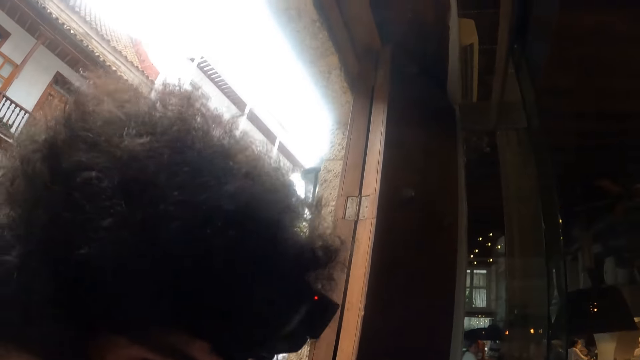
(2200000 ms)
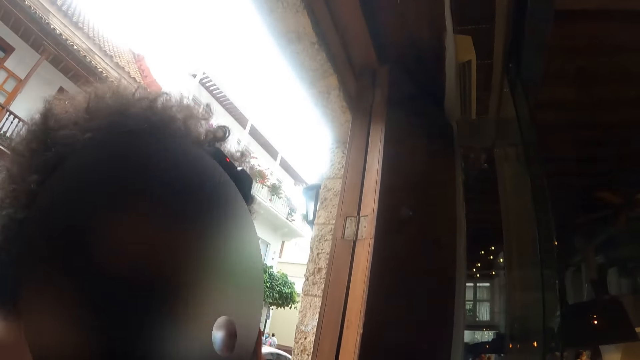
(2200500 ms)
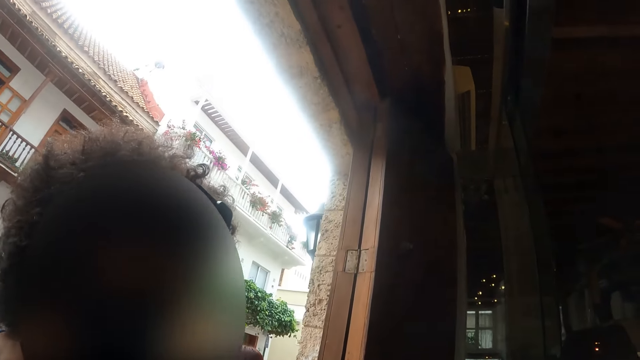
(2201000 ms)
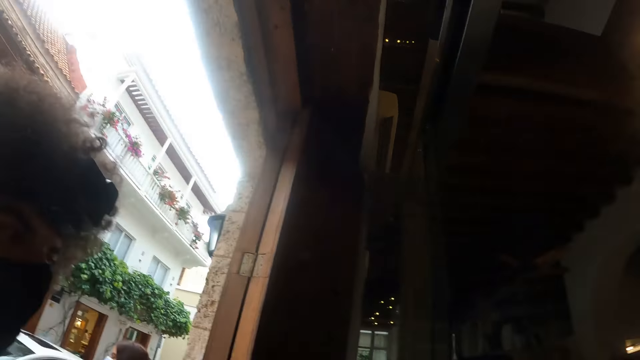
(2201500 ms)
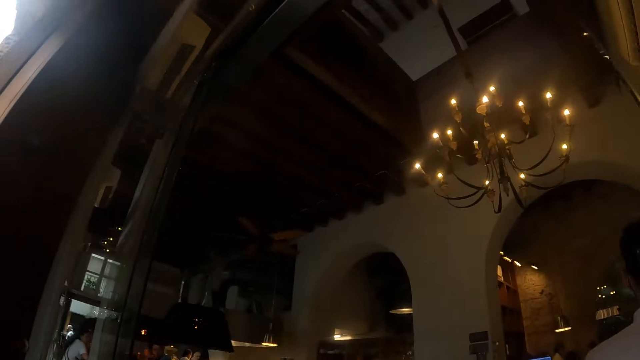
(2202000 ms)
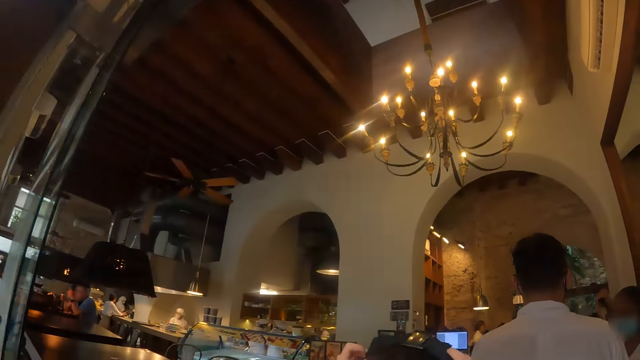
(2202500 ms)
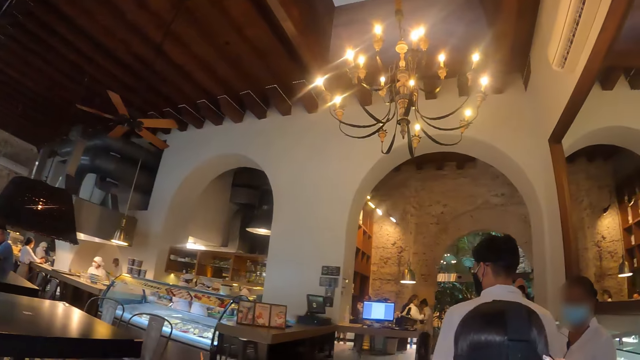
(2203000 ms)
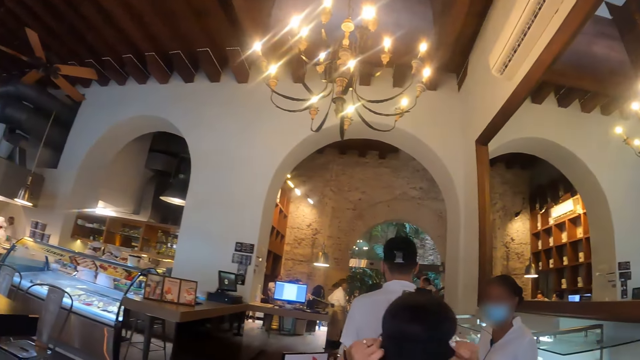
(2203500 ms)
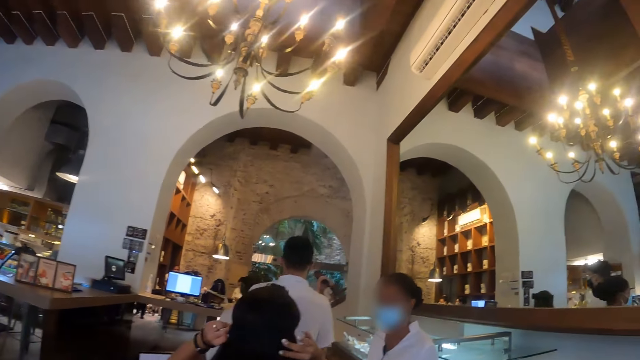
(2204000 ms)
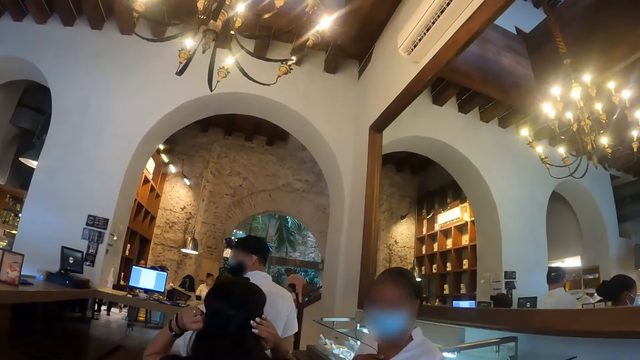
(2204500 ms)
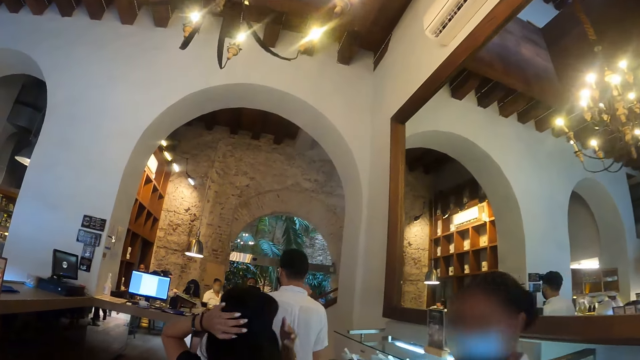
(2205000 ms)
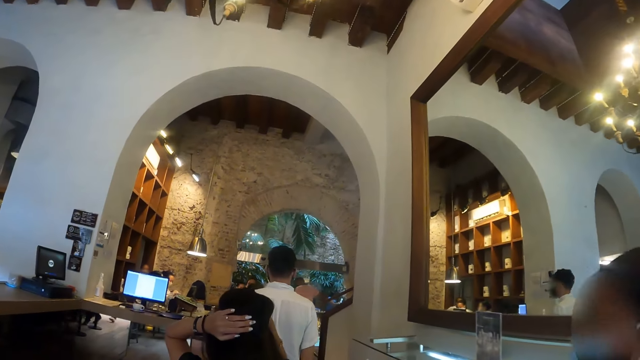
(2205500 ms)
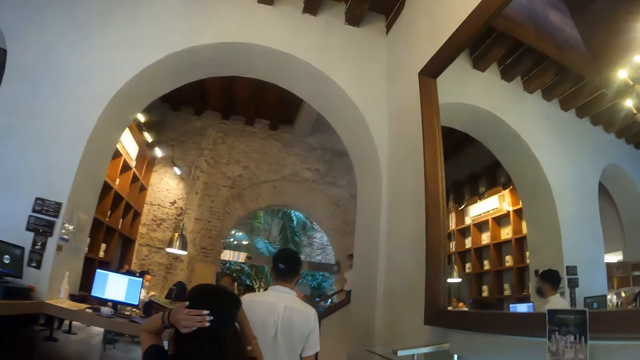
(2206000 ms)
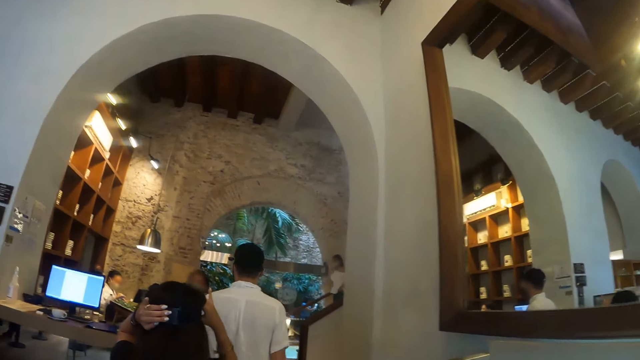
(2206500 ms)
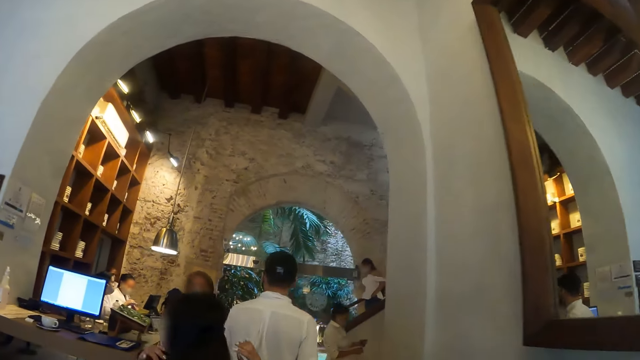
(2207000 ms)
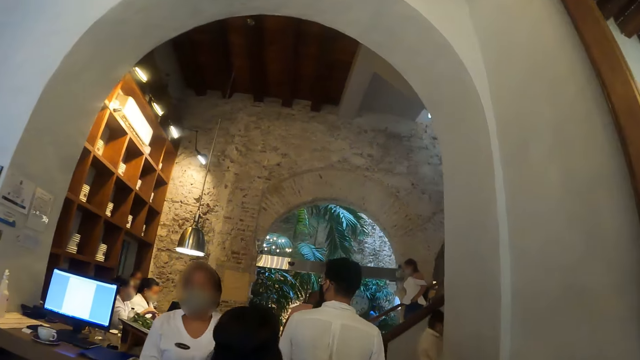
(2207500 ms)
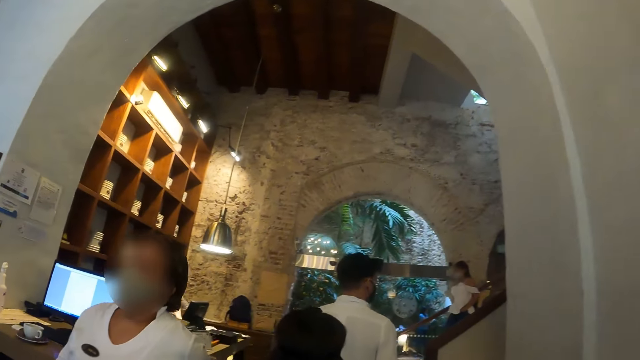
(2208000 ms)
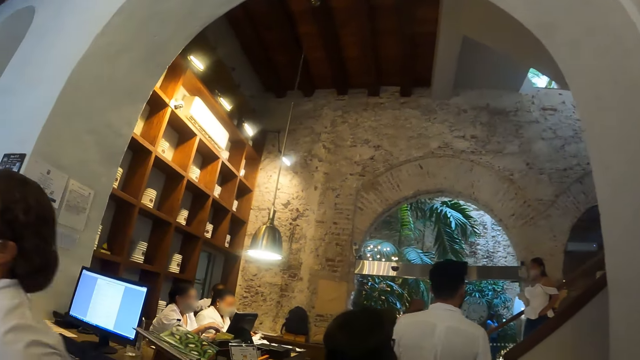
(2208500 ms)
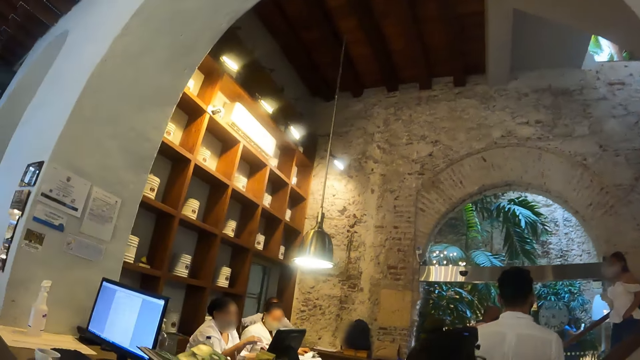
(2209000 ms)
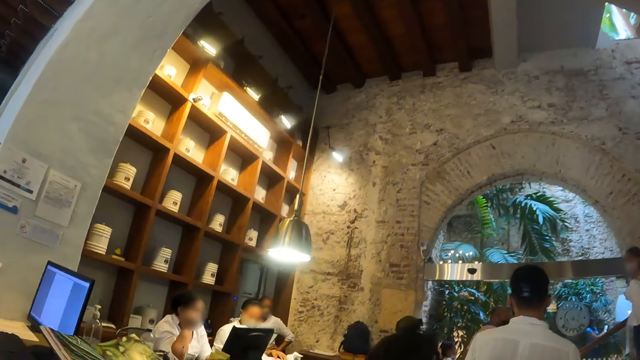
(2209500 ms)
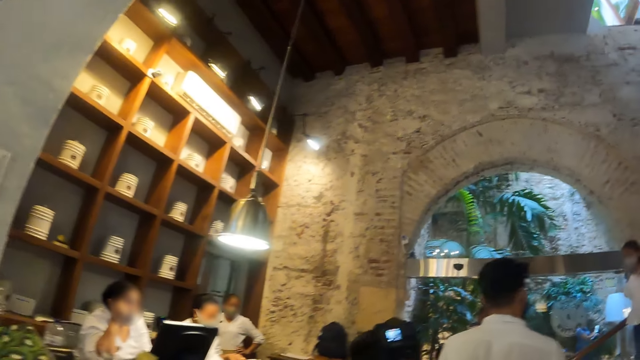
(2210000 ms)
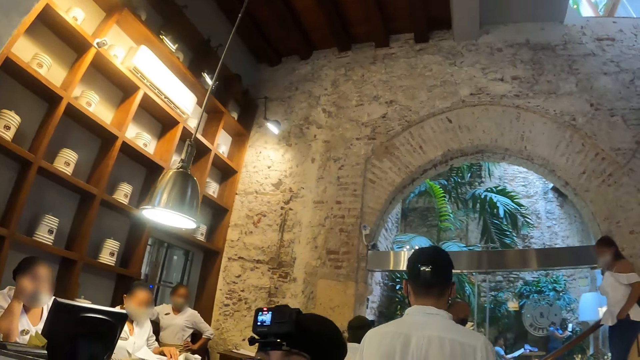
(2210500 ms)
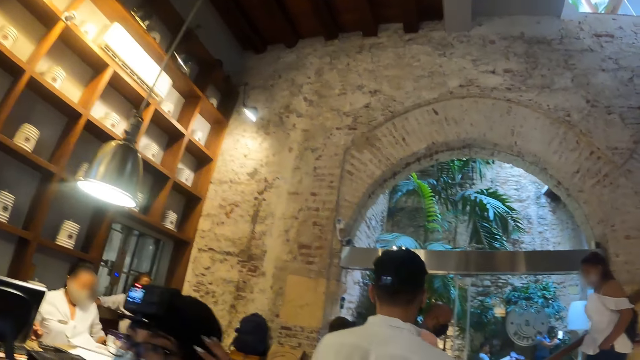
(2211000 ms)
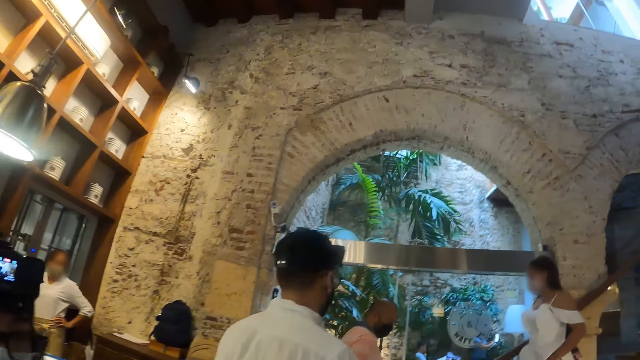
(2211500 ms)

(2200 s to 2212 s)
The camera wearer turns around. They walk around. A woman touches the head with the left hand. A man walks along the woman. The camera wearer walks along.

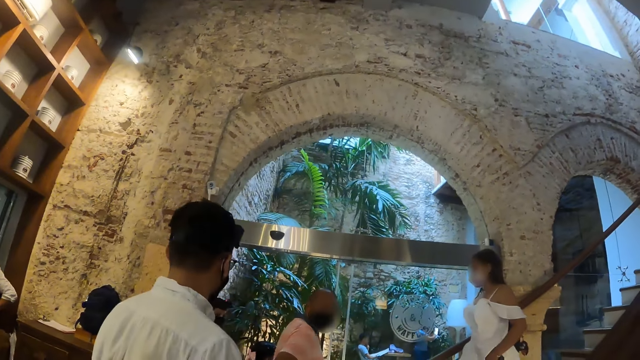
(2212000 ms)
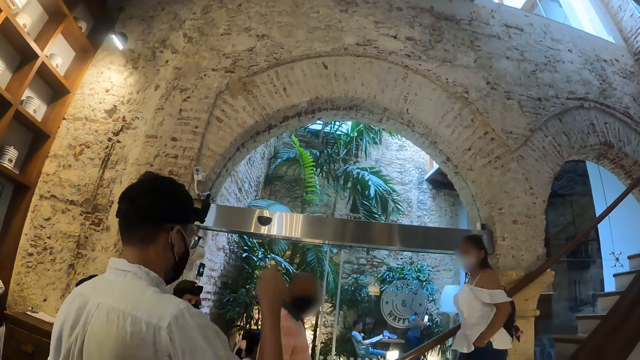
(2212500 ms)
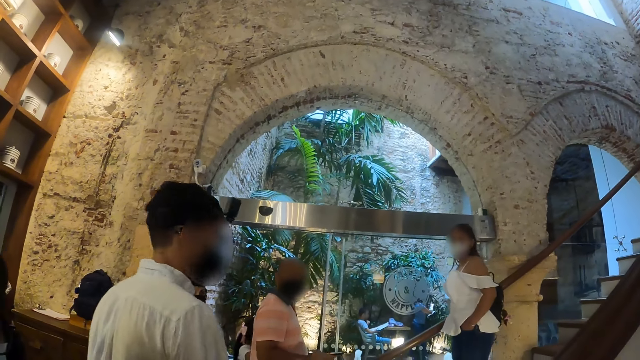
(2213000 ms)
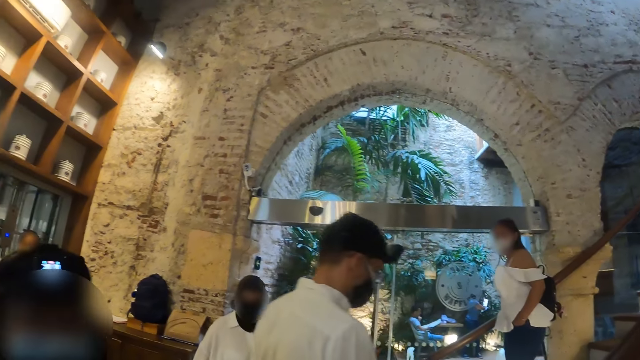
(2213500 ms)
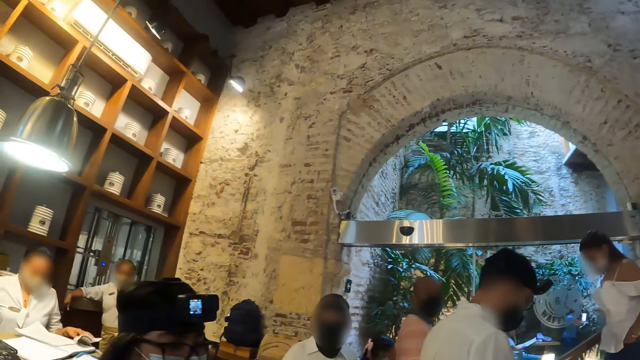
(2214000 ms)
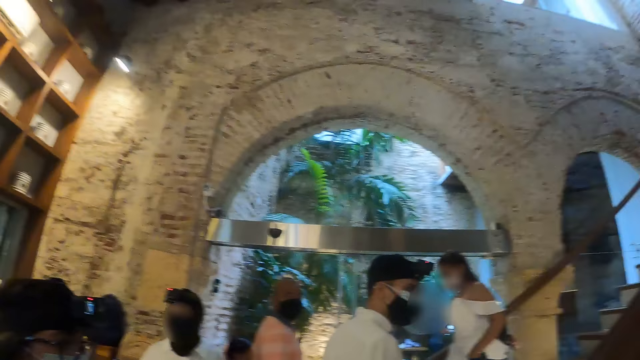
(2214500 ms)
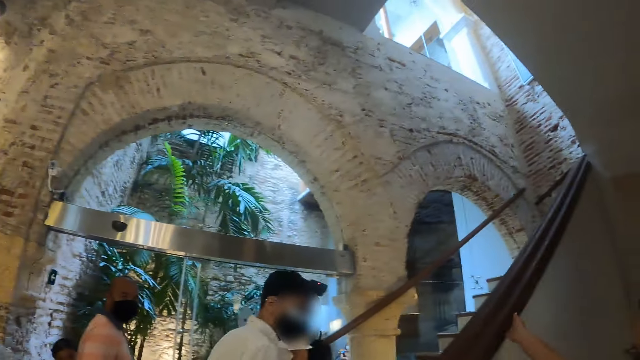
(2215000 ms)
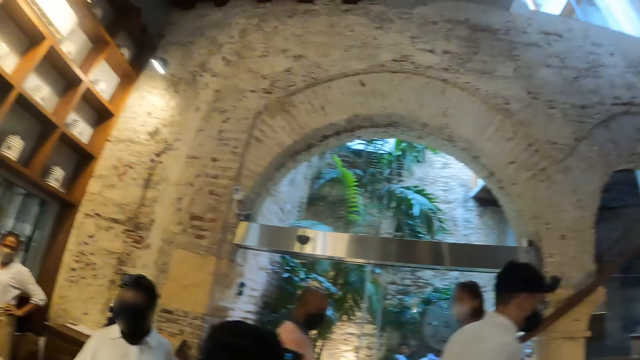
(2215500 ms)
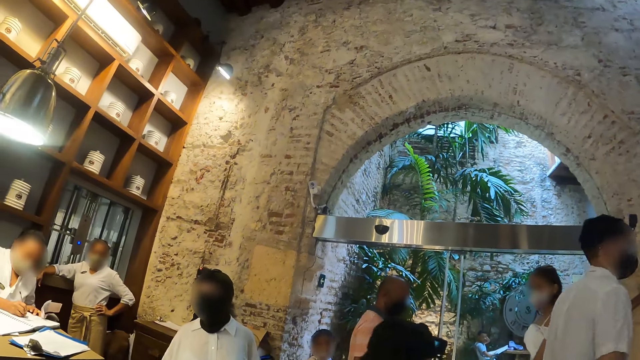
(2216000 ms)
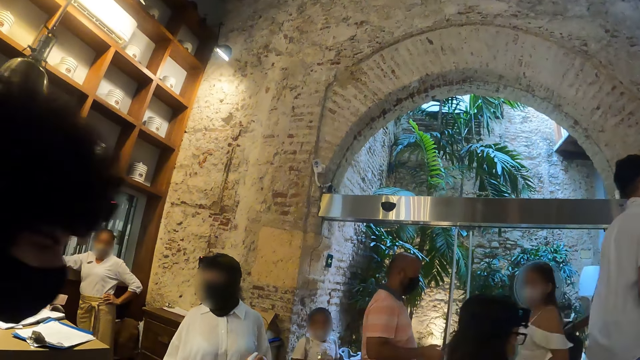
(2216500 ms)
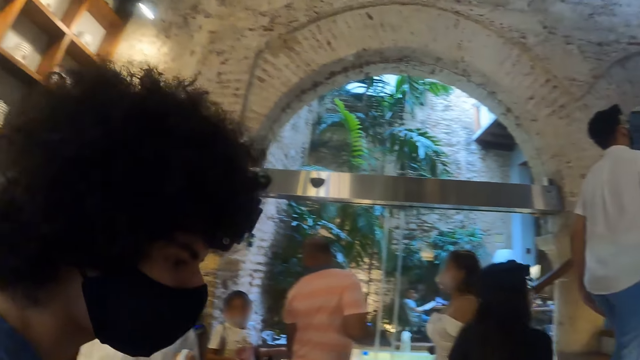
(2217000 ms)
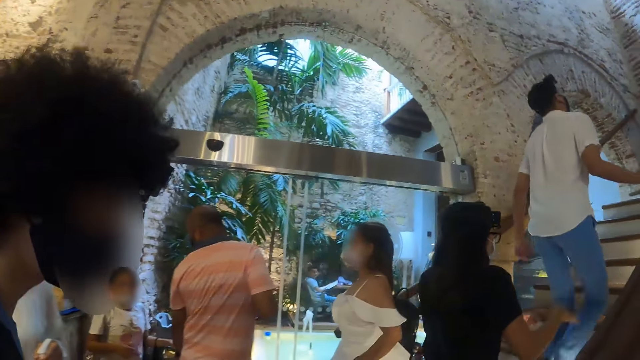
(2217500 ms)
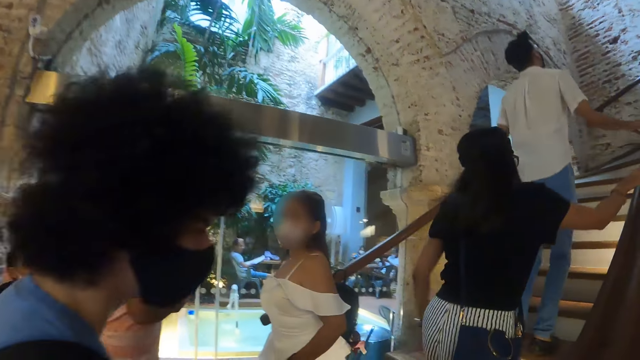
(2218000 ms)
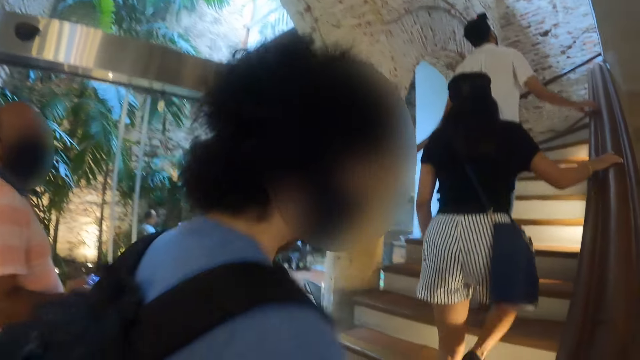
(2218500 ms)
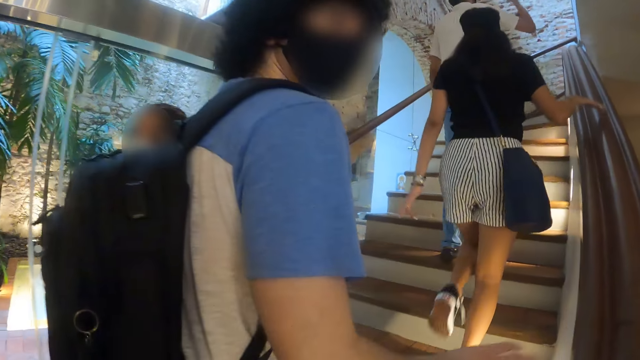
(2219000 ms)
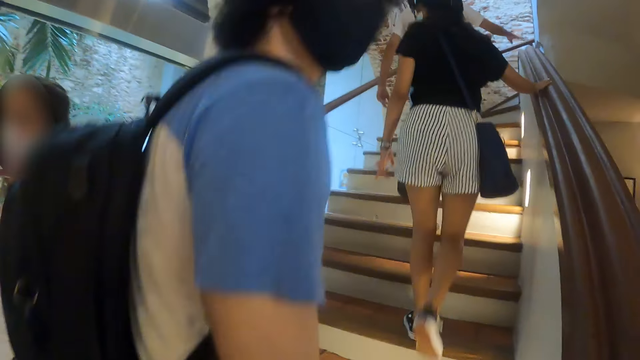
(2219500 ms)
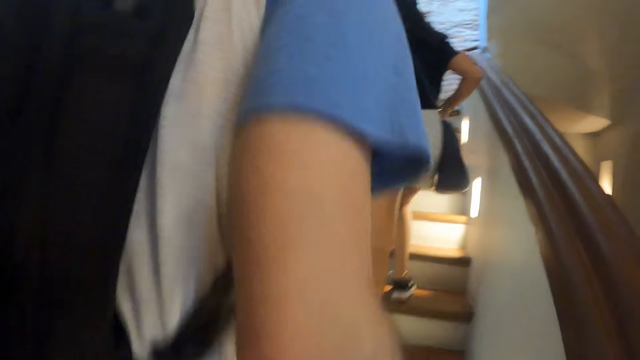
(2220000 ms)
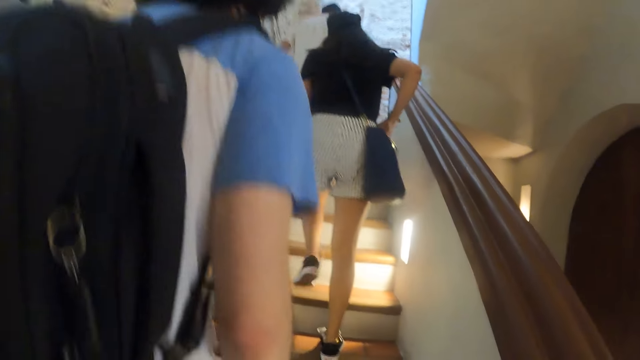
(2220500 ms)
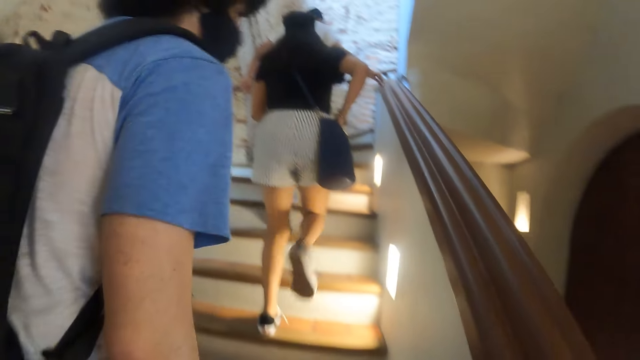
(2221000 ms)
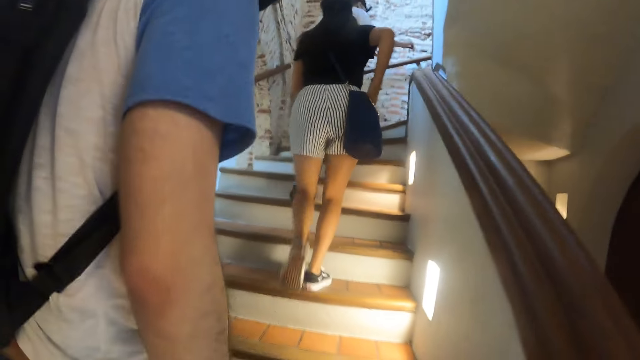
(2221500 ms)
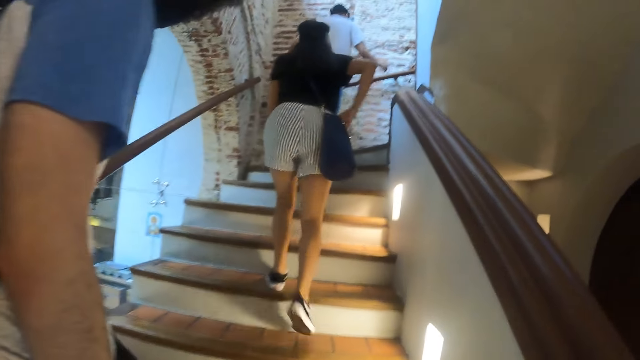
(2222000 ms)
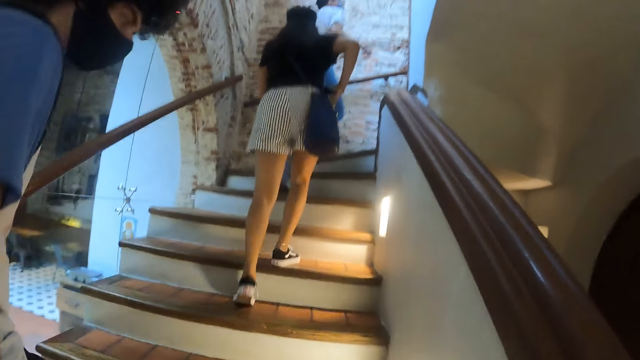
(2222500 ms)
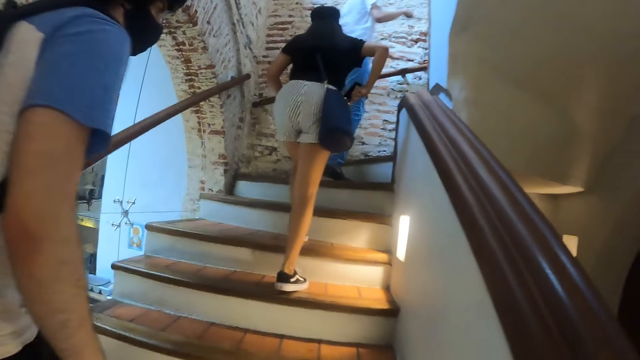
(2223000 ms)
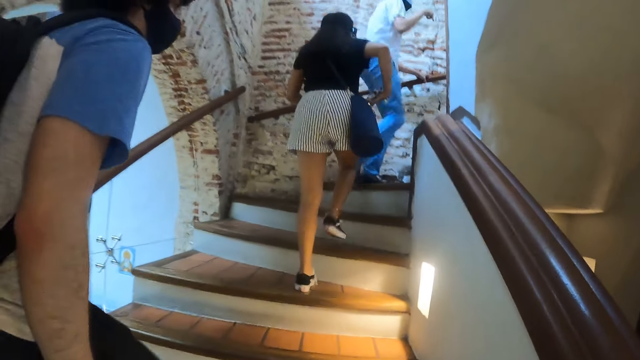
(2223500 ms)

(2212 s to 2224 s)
A man moves the right hand and walks along. Another man walks along the camera wearer. A woman walks upstairs with the first man. The camera wearer climbs upstairs. The other man walks upstairs.
